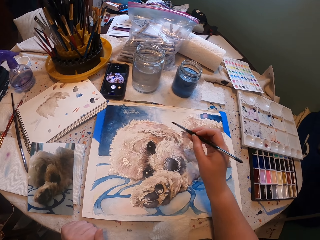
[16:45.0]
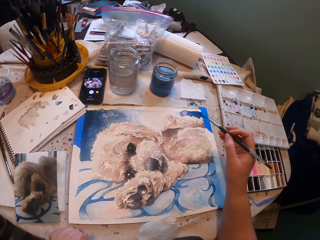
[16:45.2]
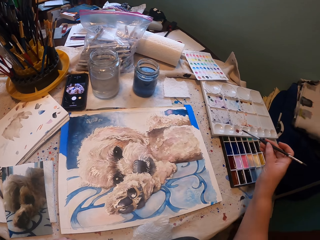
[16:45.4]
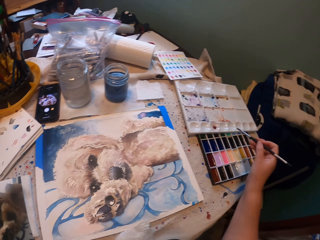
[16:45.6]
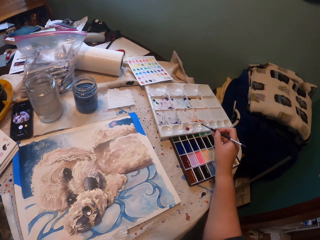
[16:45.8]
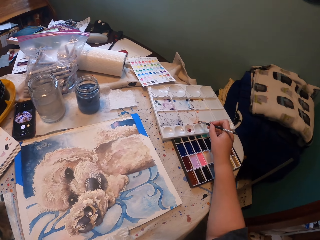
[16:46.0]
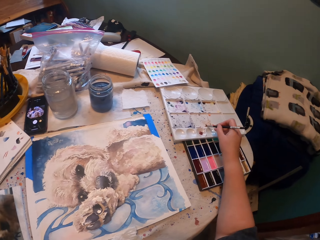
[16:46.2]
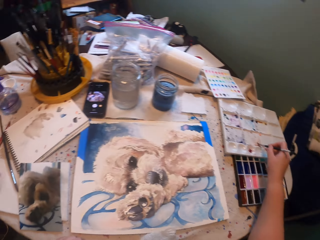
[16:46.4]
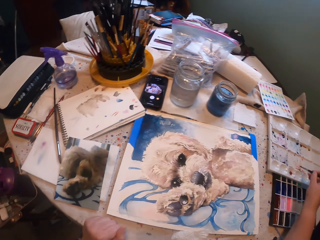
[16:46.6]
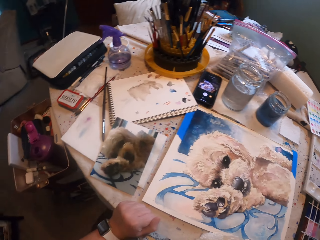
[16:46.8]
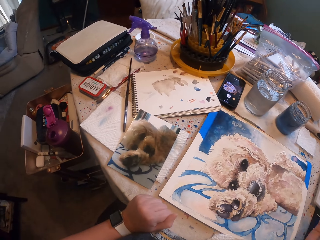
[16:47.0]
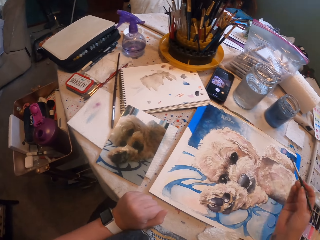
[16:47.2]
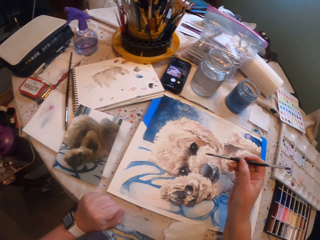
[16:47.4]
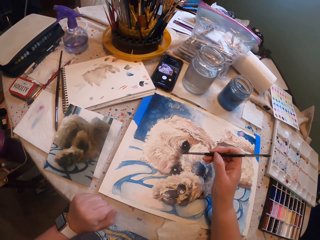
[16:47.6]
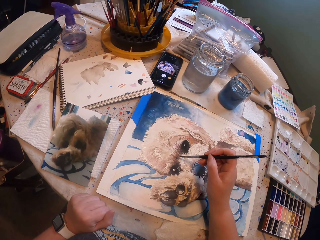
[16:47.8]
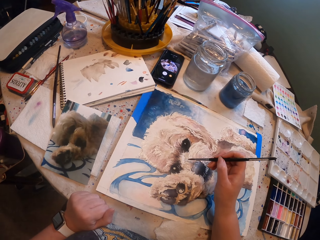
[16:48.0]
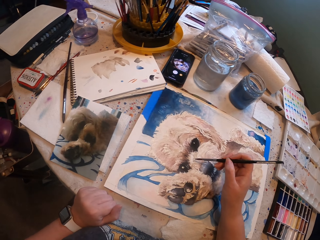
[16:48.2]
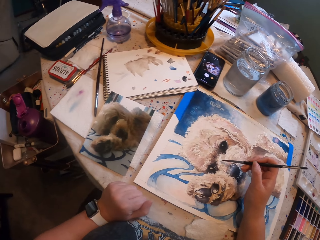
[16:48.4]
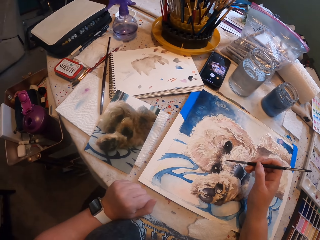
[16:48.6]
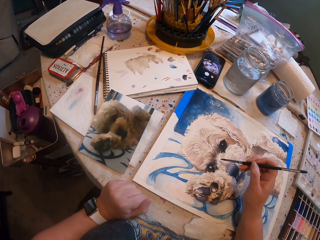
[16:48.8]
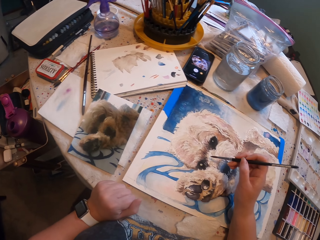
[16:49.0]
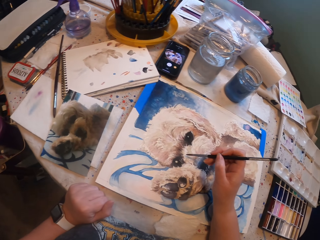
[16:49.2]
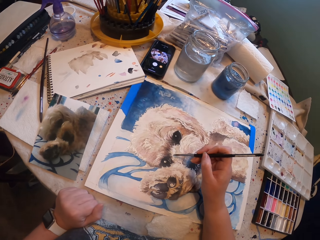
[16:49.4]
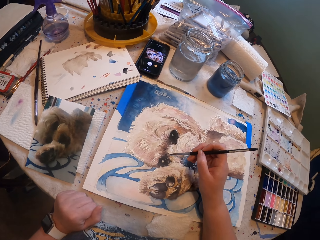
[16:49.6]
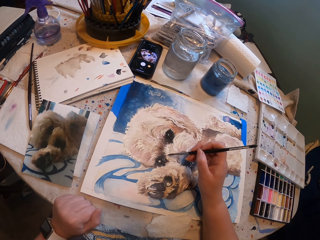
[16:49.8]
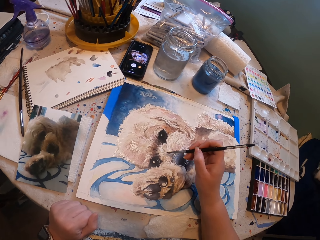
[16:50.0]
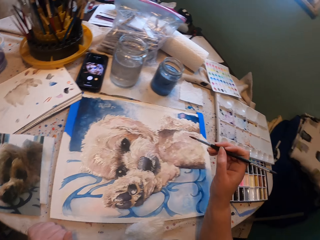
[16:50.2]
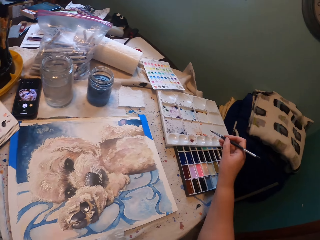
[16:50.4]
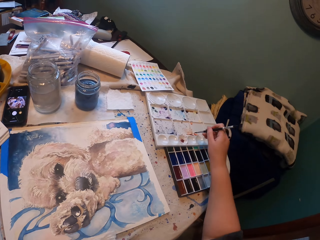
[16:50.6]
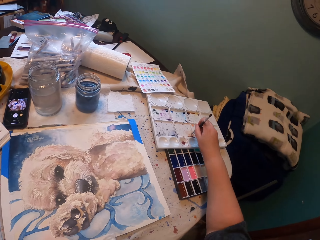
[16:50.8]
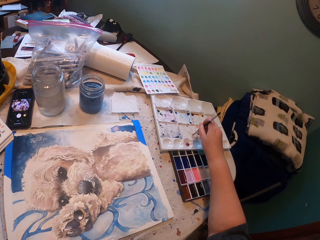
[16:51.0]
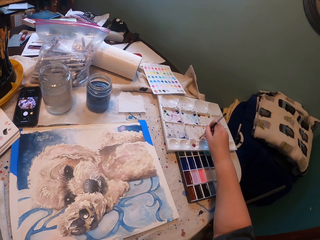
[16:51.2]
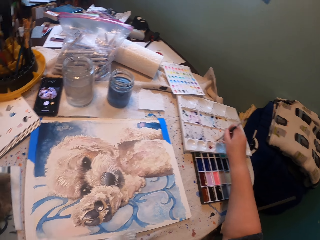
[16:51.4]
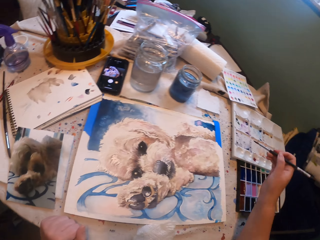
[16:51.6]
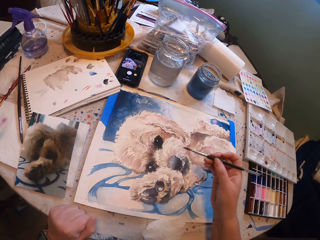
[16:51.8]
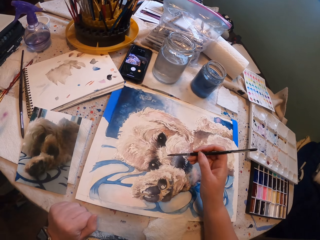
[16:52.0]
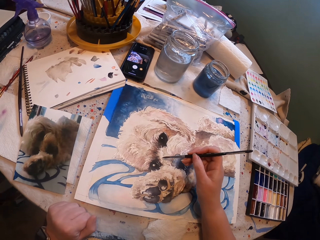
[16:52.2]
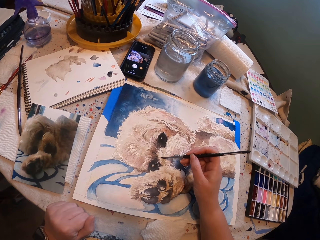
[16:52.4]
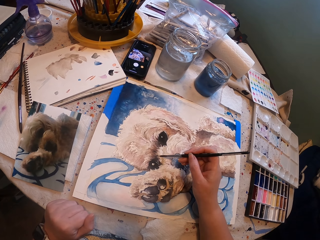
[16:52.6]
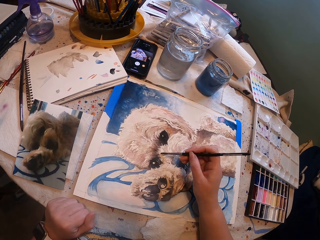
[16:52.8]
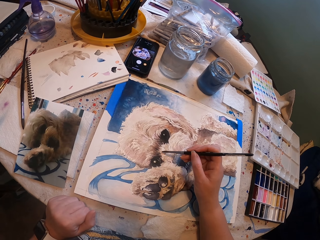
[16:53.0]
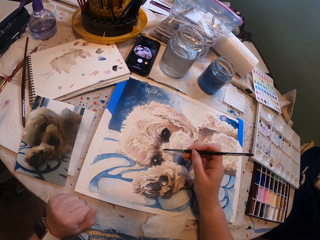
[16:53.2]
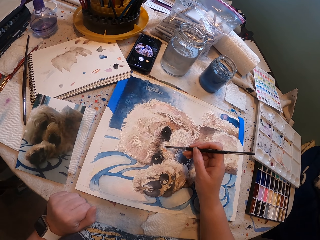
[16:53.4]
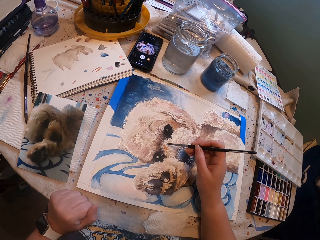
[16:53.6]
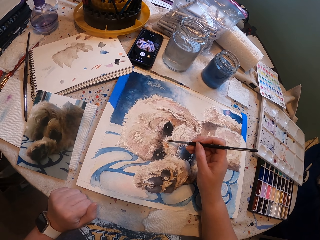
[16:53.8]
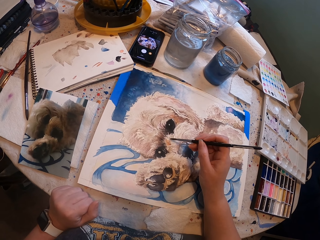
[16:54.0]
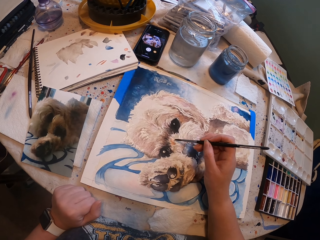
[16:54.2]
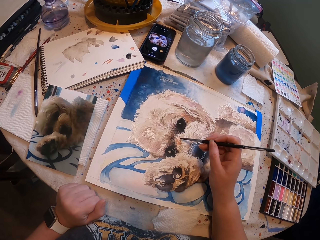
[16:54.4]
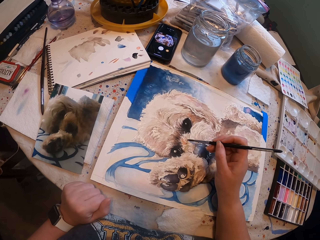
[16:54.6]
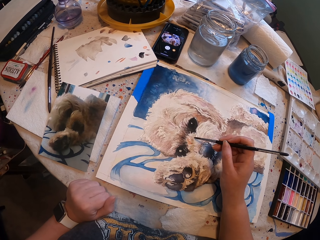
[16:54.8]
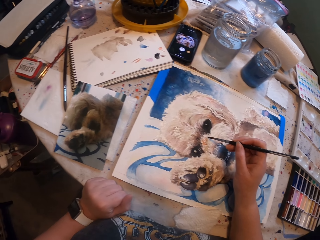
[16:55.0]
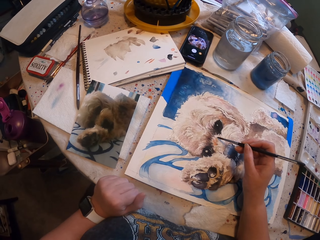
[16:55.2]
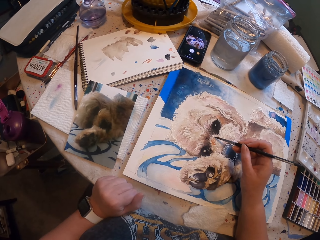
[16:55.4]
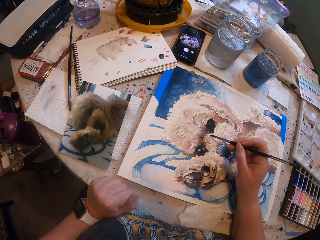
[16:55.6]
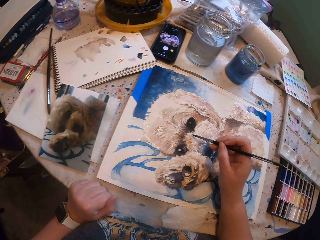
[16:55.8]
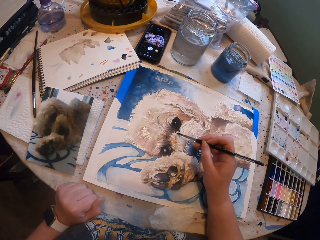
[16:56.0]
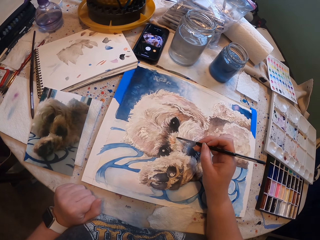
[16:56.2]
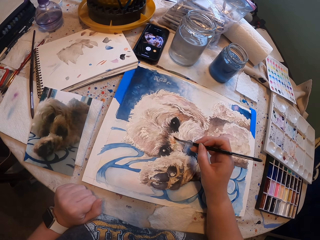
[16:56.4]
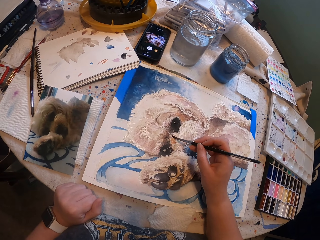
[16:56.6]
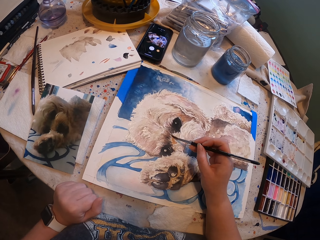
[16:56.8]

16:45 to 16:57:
The camera wearer picks the paints with a paint brush in the palette. They paint the picture on the painting board with the paint brush. They pick the paints with the paint brush in the palette. They paint the picture on the painting board with the paint brush.

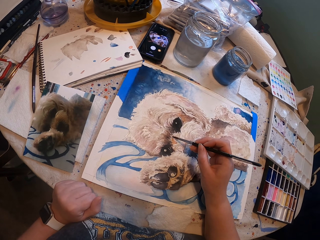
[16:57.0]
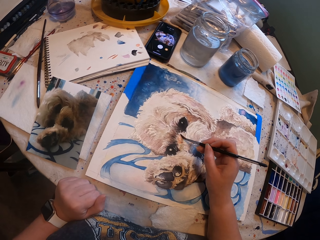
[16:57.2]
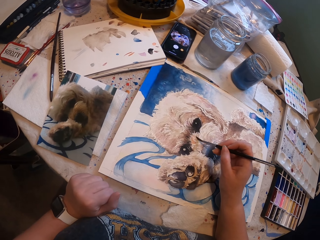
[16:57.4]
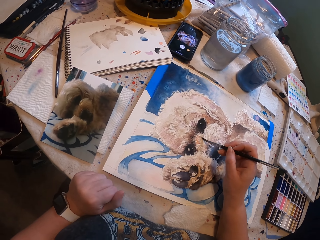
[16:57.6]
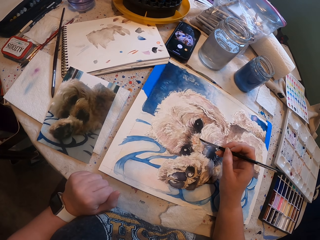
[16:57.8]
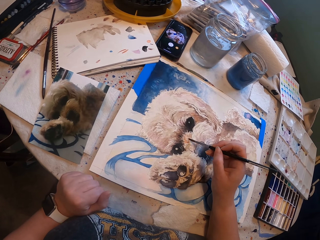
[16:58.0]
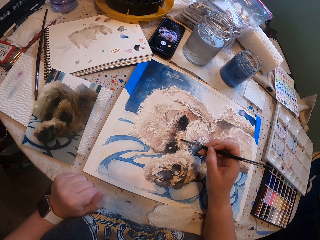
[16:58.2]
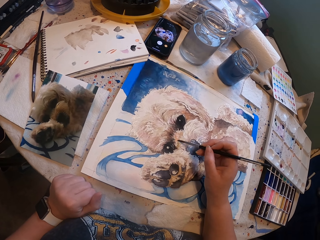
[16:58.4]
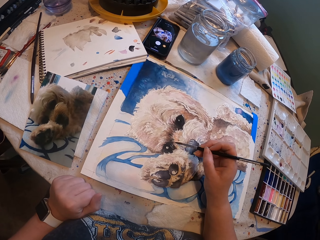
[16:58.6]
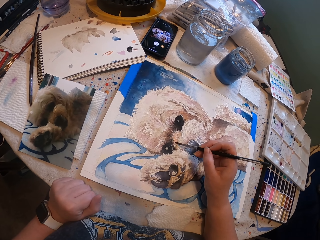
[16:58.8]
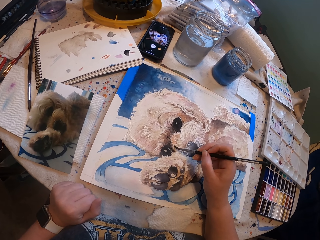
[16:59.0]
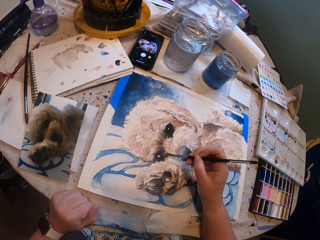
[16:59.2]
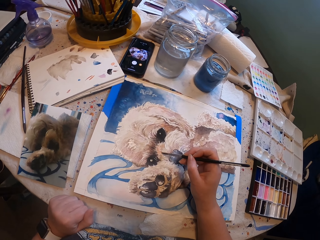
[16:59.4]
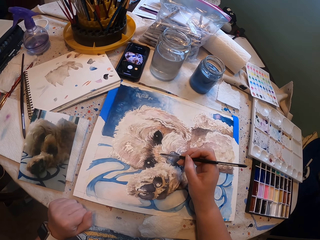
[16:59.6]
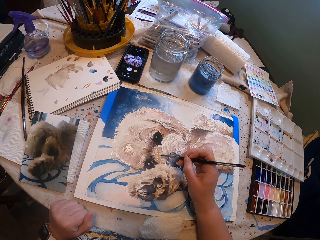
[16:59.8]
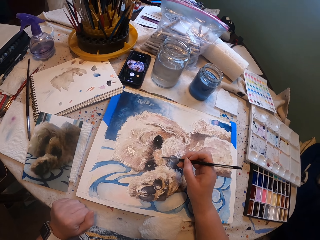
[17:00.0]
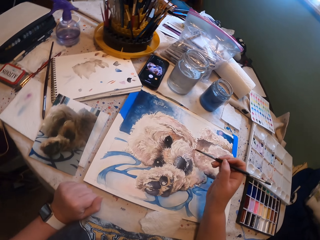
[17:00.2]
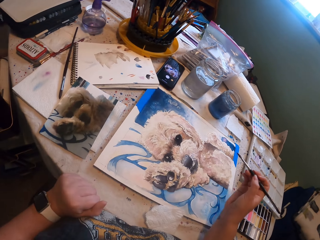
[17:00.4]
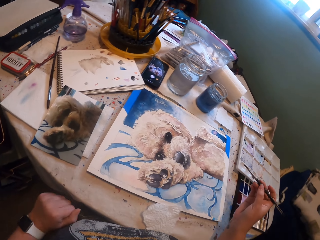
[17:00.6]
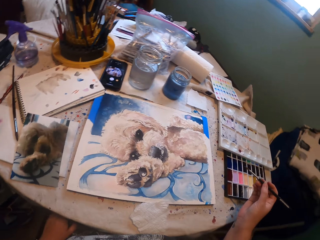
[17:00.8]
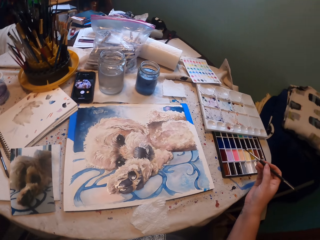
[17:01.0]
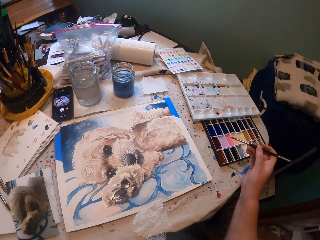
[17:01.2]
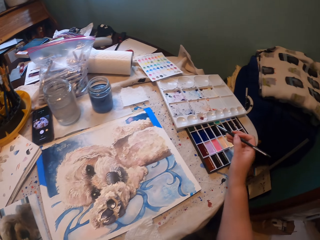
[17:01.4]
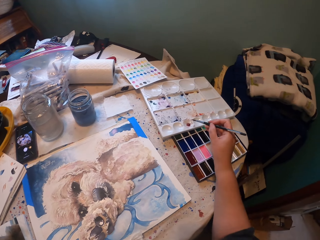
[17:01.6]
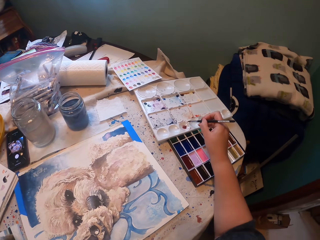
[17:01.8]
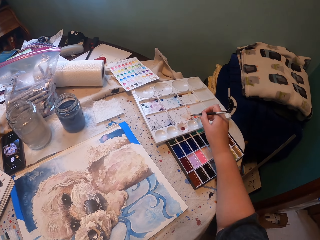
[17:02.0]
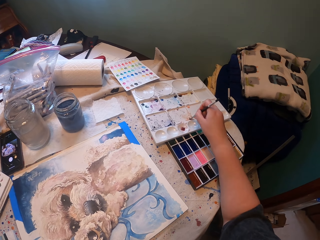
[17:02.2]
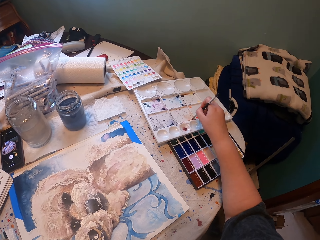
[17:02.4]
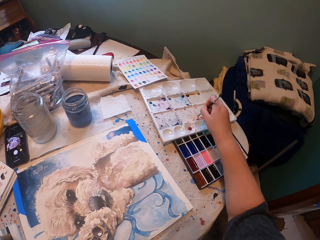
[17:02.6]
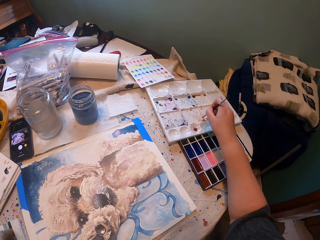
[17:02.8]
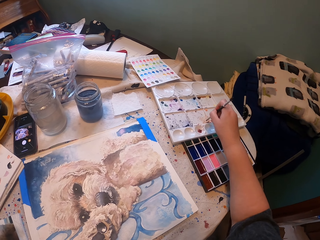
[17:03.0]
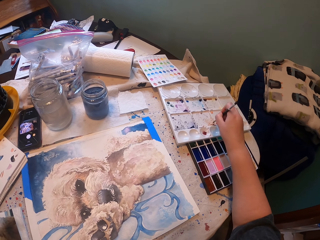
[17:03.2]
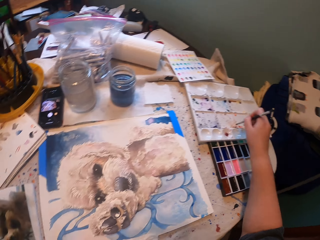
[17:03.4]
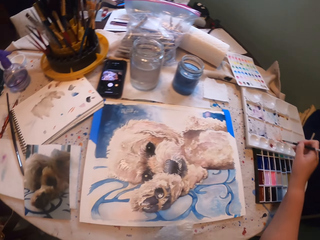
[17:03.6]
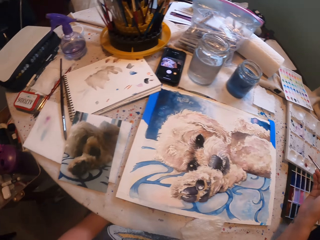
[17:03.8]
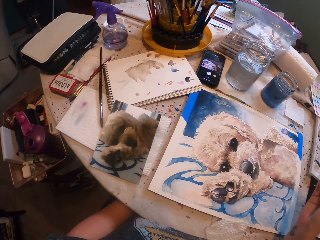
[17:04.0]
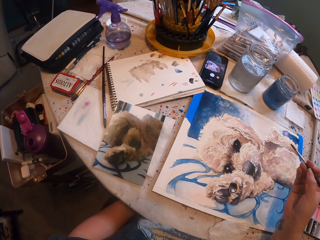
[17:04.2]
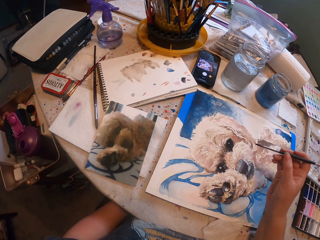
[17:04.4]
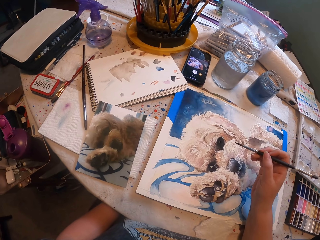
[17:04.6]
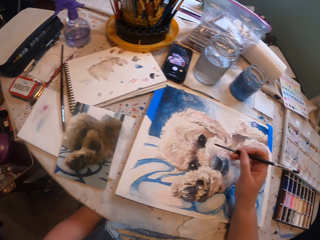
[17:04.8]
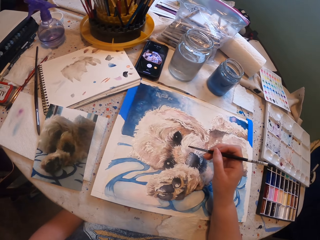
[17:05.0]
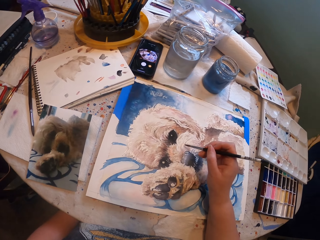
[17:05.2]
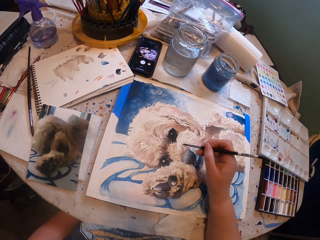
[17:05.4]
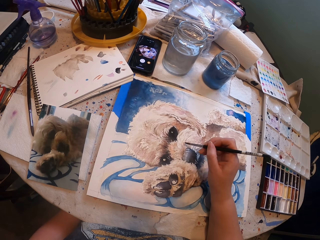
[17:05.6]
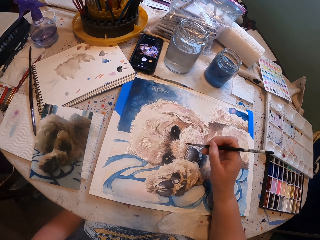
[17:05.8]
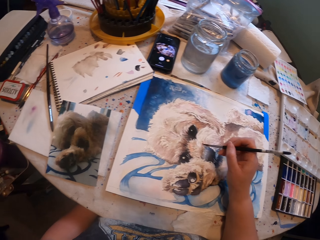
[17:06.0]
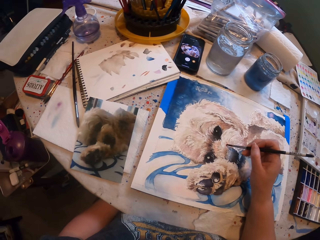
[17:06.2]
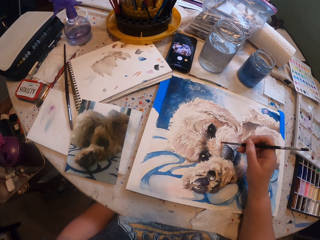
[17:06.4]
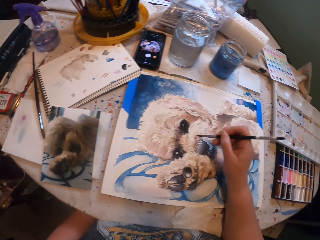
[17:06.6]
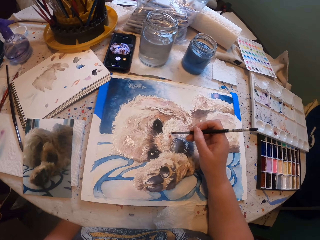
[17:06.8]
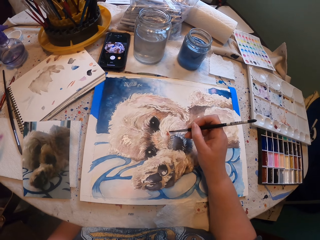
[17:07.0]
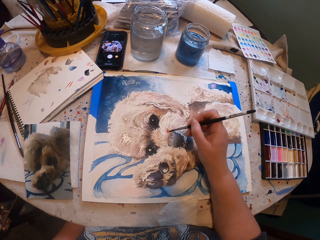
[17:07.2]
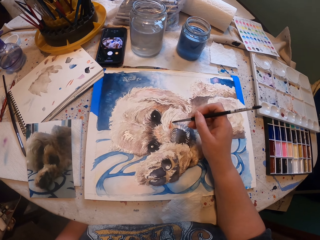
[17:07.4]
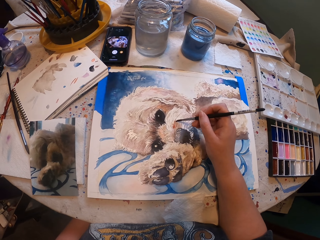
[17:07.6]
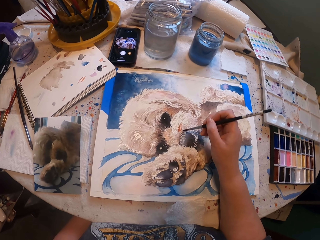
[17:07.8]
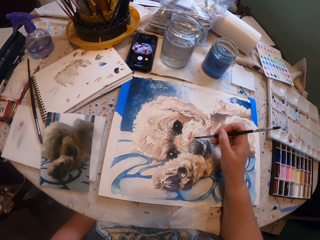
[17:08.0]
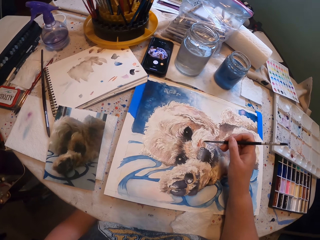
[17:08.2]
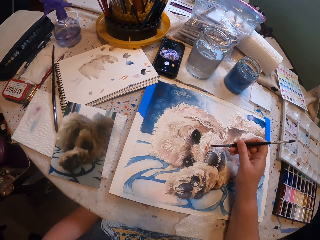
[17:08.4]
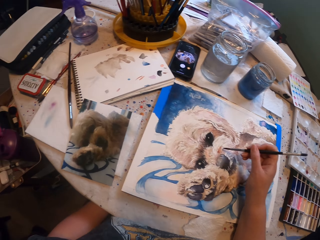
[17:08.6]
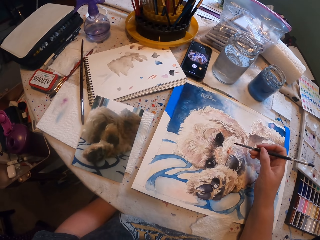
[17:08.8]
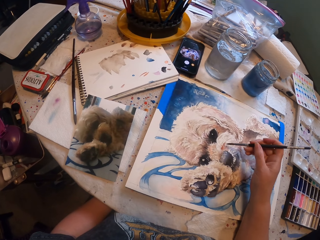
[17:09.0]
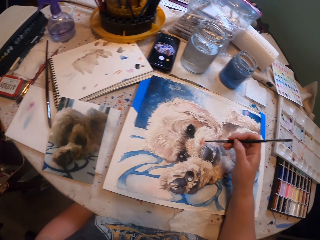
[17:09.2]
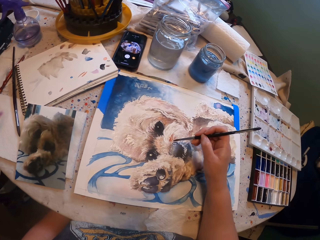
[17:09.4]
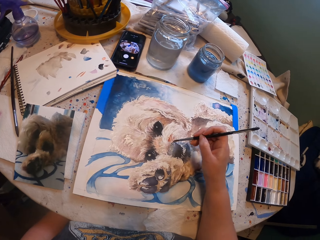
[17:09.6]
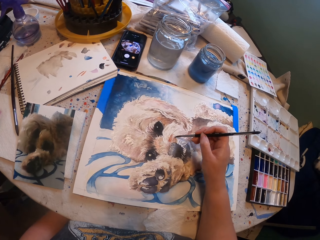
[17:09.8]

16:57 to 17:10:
The camera wearer picks the paints with a paint brush in the palette. They paint the picture on the painting board with the paint brush.
